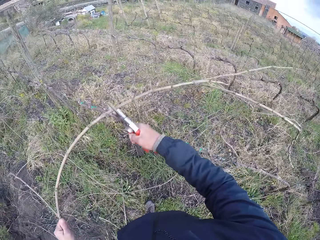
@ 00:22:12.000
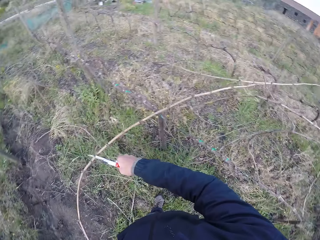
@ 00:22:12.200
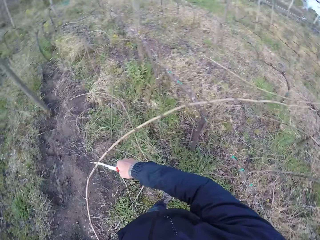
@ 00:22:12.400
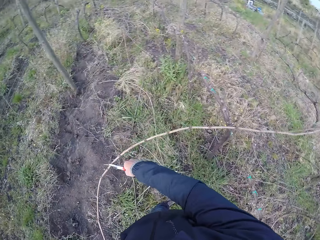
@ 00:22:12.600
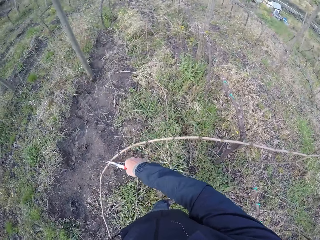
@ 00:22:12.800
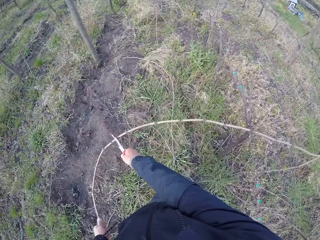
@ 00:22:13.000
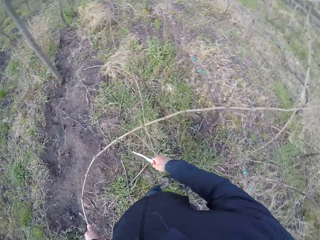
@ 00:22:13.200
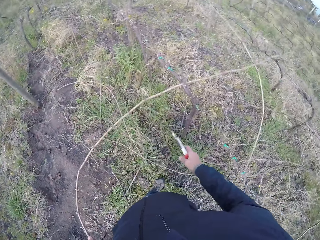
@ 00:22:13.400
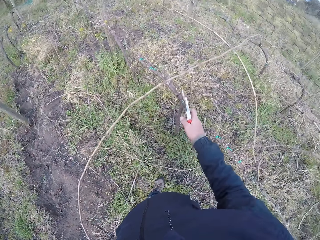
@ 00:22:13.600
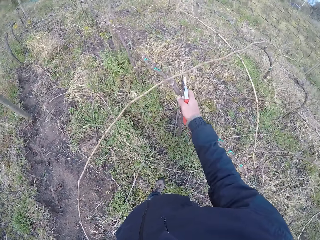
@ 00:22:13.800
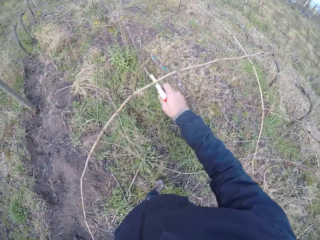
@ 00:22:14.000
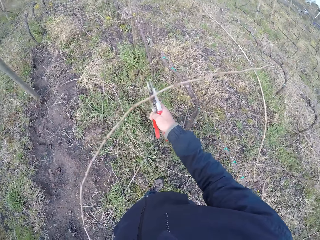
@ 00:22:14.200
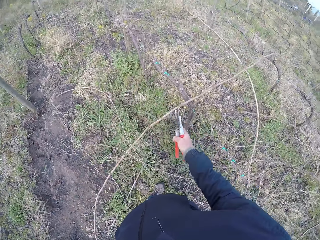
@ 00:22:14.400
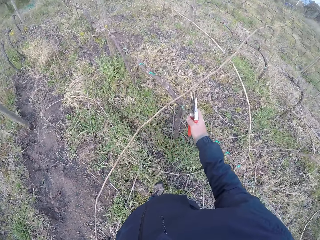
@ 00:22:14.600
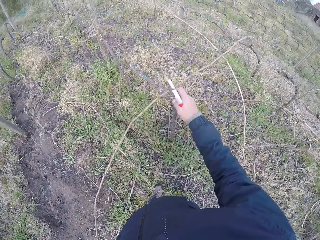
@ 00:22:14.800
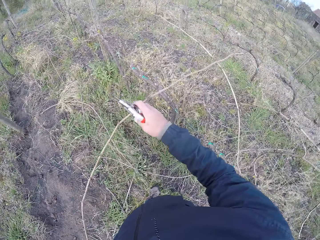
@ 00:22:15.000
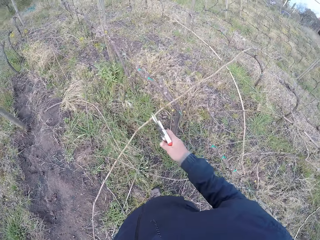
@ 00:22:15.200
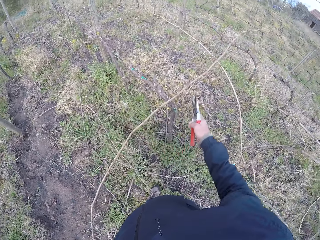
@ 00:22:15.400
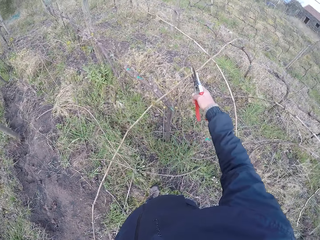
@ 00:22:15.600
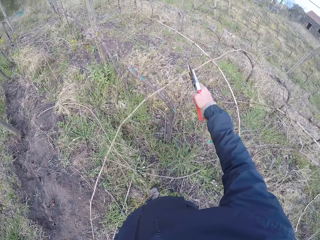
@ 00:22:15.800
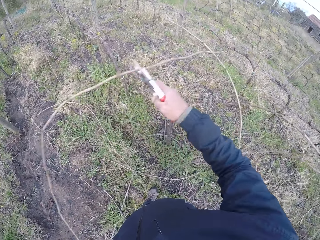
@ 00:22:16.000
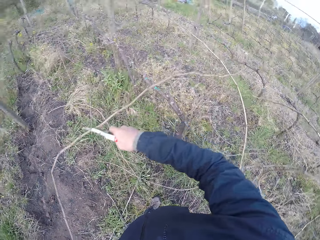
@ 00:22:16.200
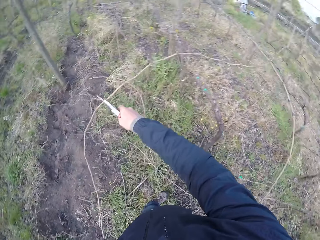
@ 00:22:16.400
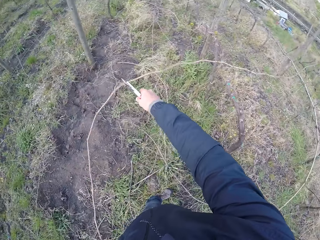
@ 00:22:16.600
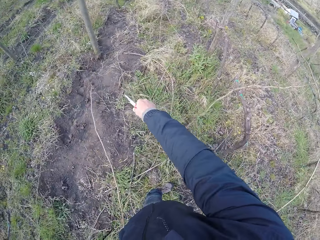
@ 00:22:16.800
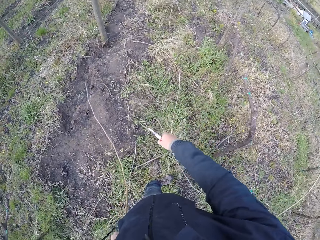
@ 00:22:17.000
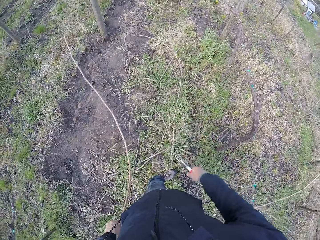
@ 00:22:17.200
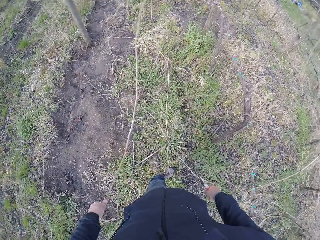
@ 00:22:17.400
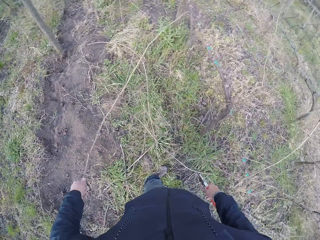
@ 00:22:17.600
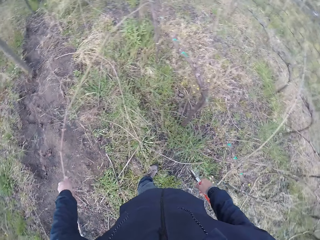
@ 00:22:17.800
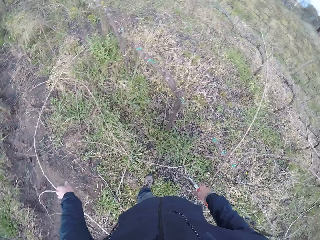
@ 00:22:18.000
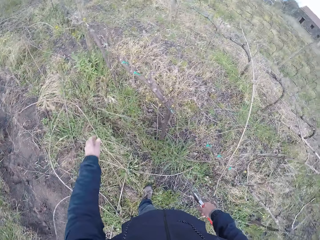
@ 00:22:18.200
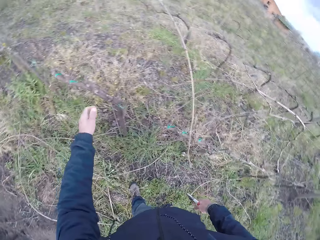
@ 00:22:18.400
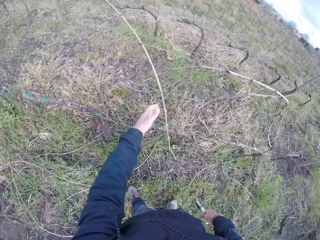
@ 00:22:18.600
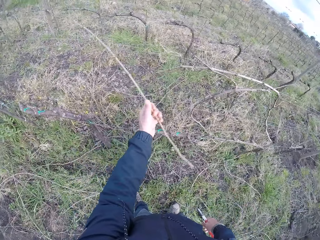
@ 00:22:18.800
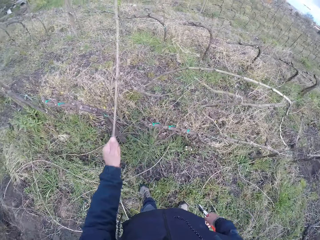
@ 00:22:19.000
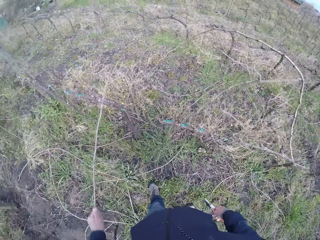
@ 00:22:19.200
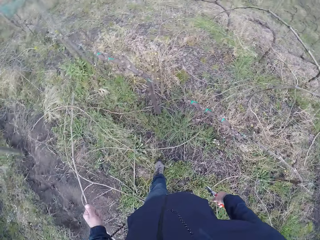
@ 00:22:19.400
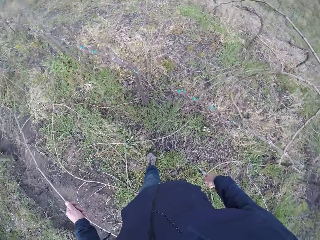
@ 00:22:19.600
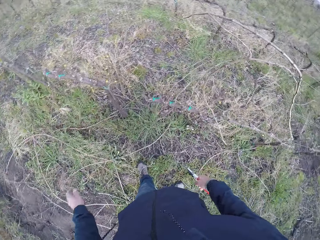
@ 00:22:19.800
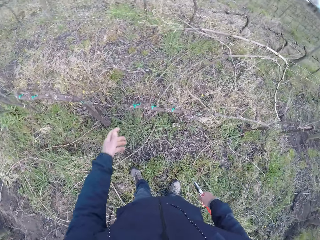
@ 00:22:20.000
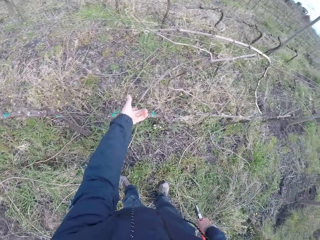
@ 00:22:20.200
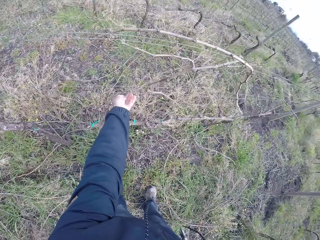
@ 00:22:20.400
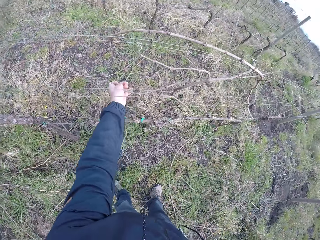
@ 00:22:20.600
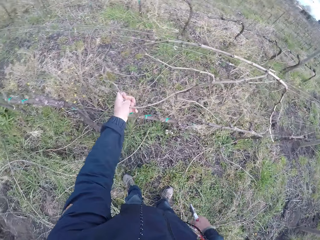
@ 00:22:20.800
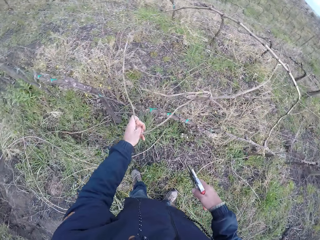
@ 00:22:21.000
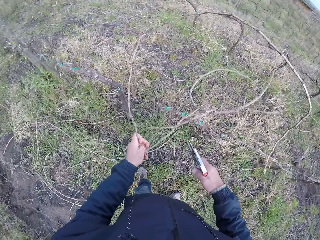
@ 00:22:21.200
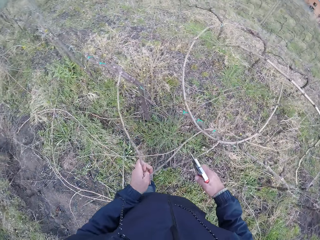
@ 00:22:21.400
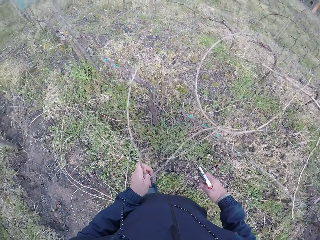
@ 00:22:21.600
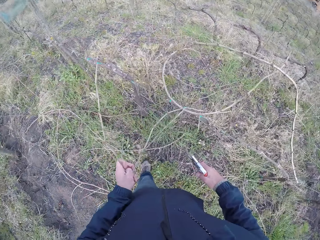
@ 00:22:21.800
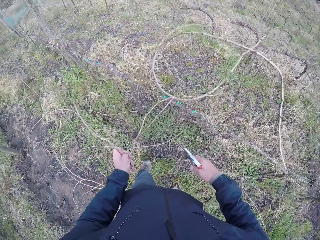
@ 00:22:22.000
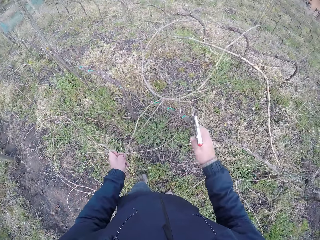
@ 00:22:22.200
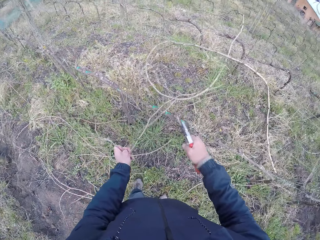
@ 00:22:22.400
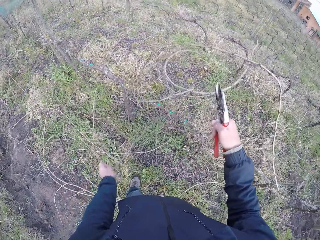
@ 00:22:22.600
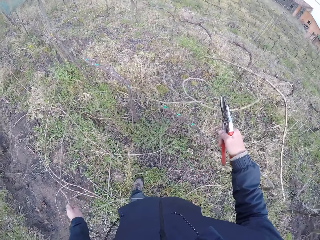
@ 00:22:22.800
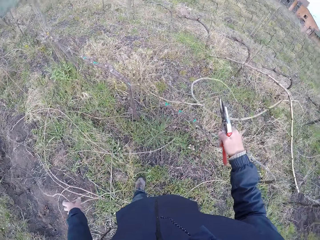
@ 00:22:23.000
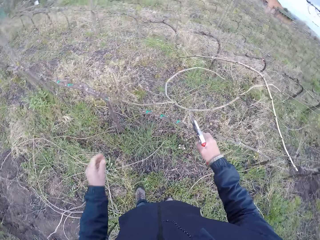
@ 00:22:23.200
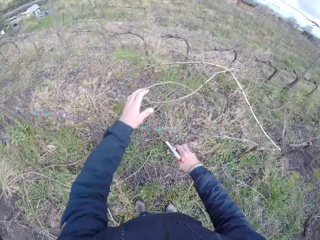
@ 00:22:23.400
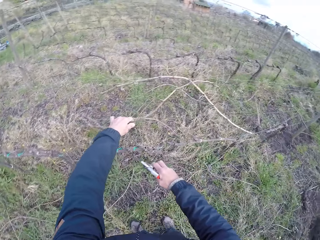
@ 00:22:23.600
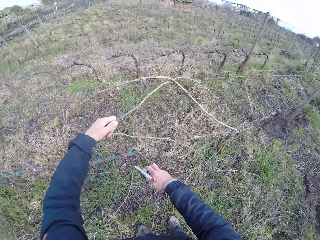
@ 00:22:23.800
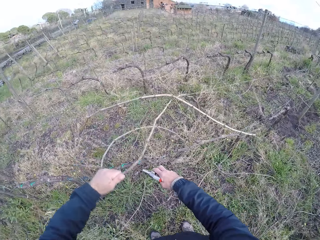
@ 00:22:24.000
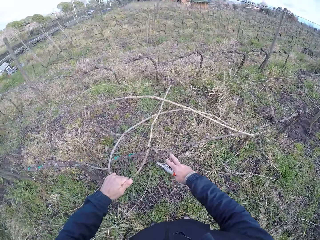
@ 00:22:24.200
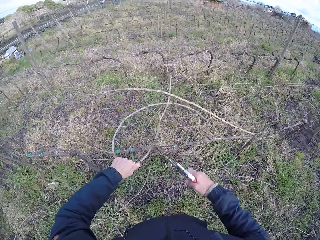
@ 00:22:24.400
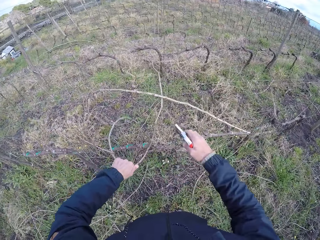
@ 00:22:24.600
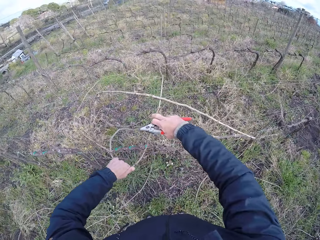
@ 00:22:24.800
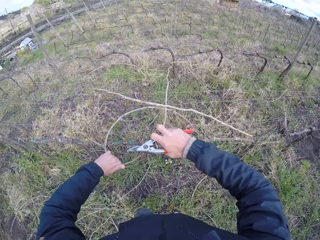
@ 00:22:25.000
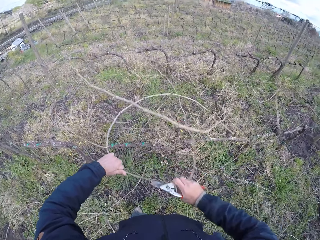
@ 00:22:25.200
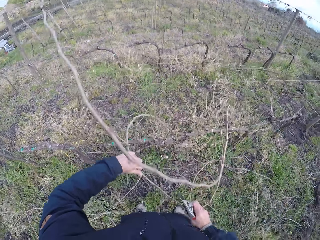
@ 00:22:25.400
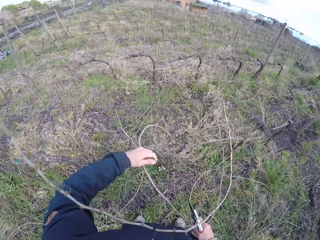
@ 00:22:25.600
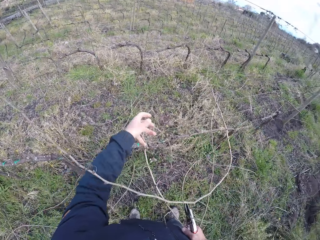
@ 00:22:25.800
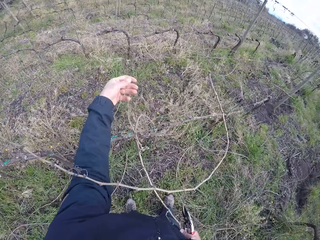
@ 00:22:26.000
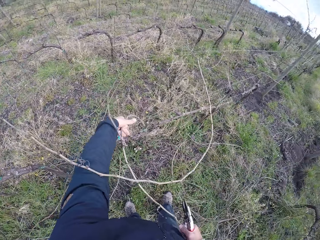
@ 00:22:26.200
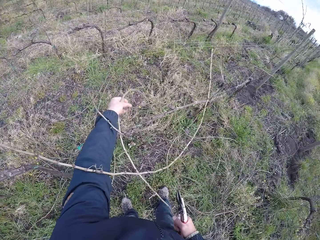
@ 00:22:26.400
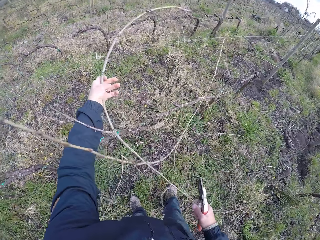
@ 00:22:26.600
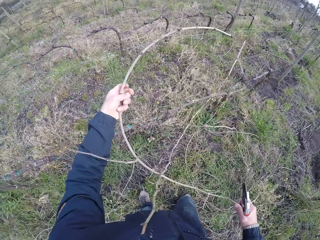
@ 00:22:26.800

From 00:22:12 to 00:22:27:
The camera wearer pulls the piece of wood or branch with the secateurs in his right hand. He cuts the branch. He cuts the wood with the secateurs in his right hand. He throws the piece of wood on the floor with his left hand. He pulls a piece of wood on the fence with his left hand and picks the branch. He throws the piece of wood on the floor with his left hand. He pulls a piece of wood on the fence with his left hand and picks the branch. He cuts the wood with the secateurs in his right hand. He throws the piece of wood on the floor with his left hand. He pulls a piece of wood on the fence with his left hand and picks the branch. He pulls the piece of wood on the fence with his right hand.

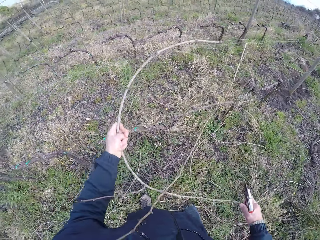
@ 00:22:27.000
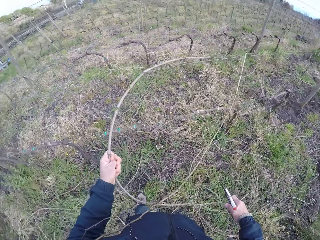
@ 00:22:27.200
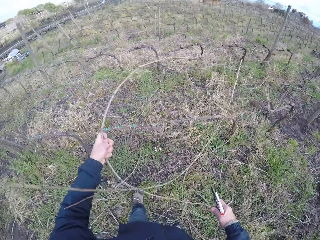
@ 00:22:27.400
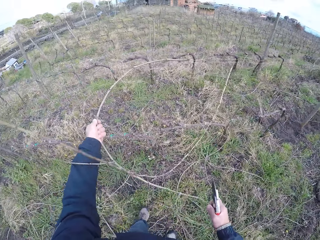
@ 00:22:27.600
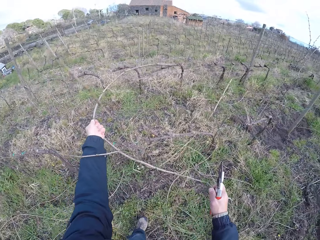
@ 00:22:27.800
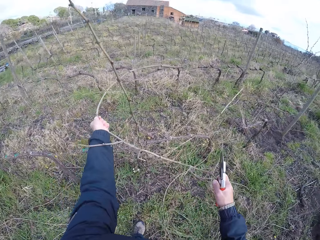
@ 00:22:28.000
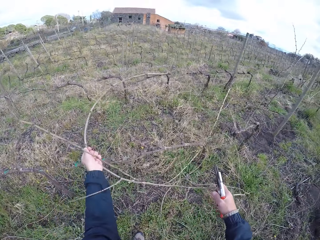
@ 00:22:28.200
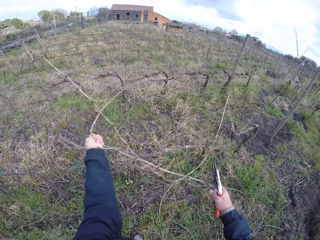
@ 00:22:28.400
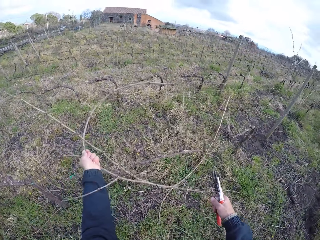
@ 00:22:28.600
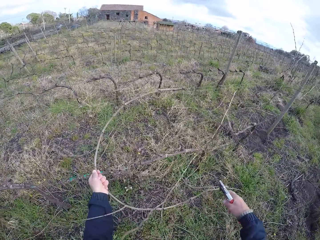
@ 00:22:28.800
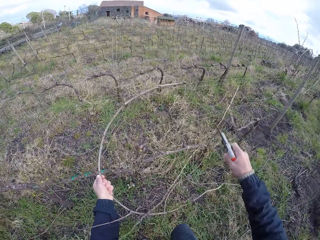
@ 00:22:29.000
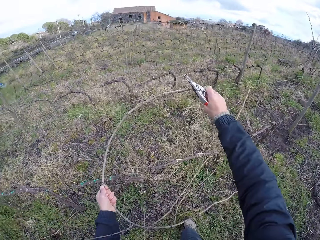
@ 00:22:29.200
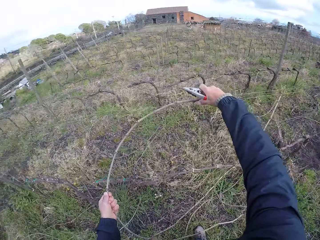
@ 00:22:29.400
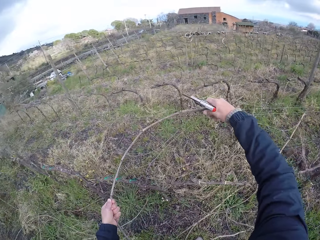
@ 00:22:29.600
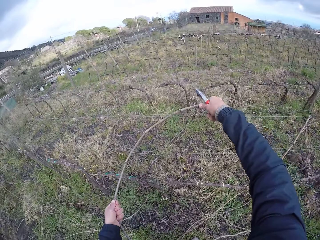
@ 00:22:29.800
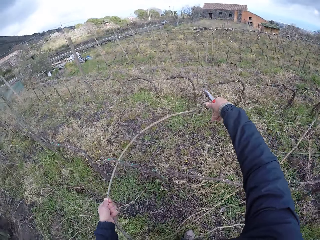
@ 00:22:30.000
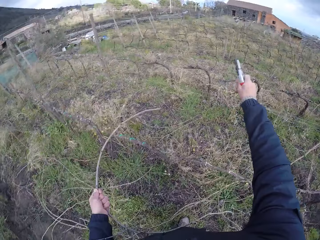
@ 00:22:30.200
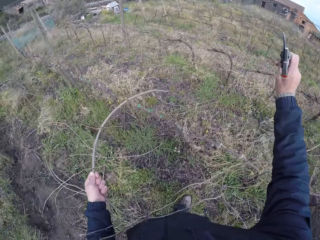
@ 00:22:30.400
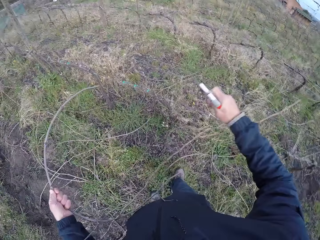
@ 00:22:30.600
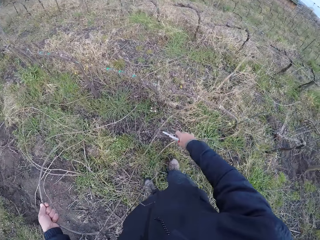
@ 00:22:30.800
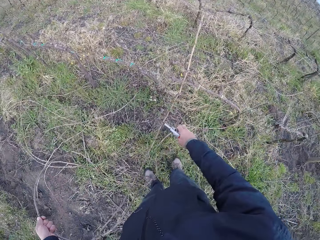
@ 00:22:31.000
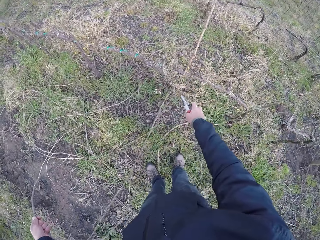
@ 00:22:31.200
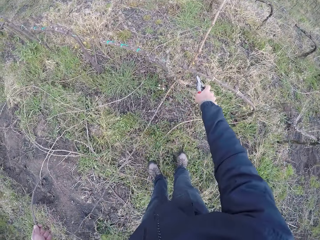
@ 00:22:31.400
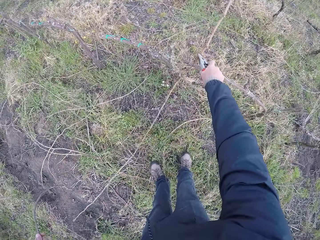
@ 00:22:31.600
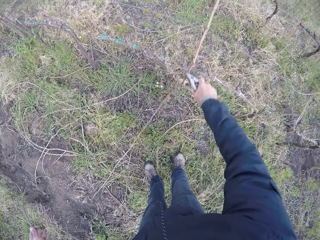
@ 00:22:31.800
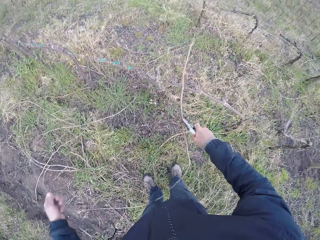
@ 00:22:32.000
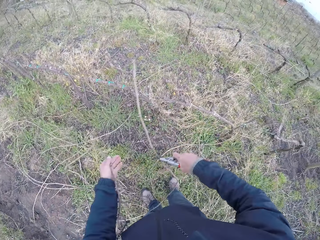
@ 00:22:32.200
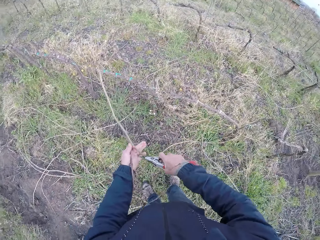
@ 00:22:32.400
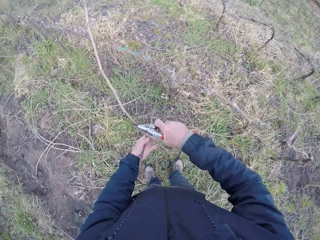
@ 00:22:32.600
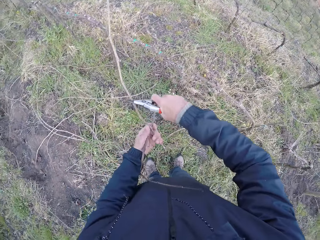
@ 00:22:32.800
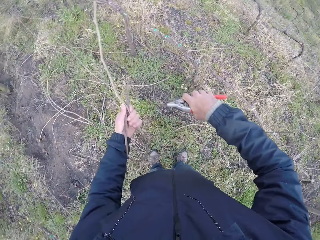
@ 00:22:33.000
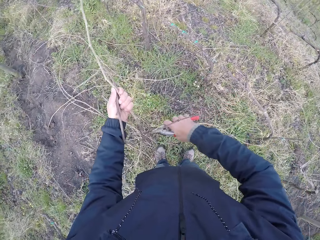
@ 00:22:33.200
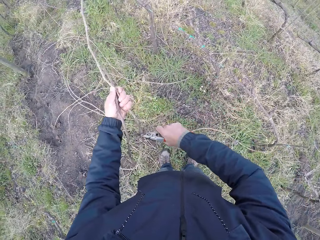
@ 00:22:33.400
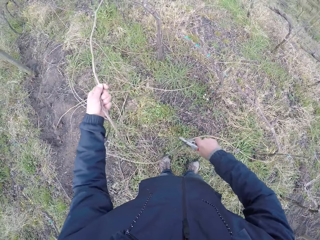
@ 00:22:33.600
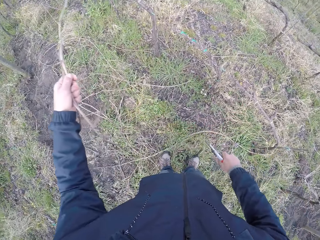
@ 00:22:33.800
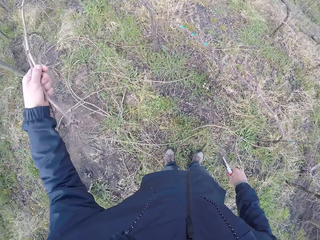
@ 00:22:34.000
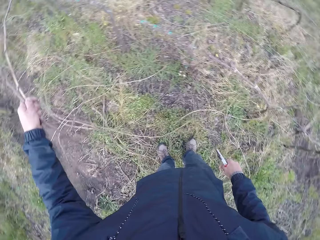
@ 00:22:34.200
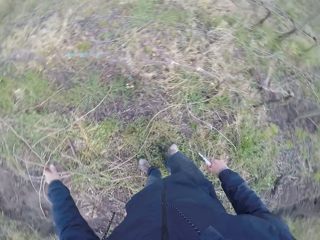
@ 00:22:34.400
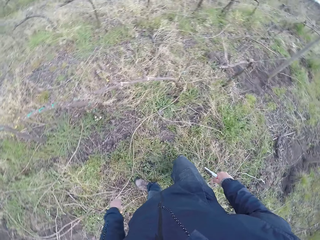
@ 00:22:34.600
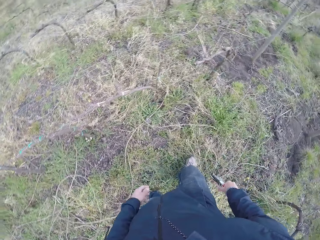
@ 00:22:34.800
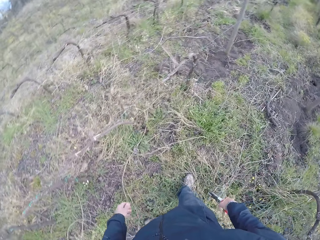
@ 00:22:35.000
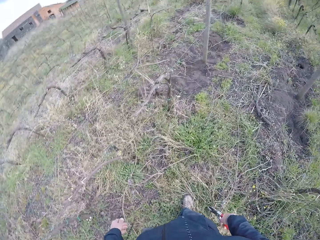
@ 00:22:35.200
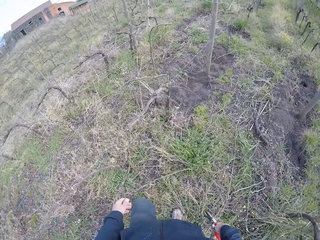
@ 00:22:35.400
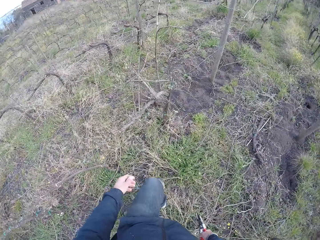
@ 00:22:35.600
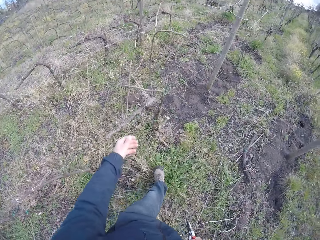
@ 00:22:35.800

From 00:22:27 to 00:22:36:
The camera wearer throws the branch or piece of wood on the ground. He pulls the piece of wood with the secateurs in his right hand. He picks the branch. He passes the piece of wood to his left hand with the secateurs in his right hand. He cuts the wood with the secateurs in his right hand. He throws the piece of wood on the floor with his left hand.
